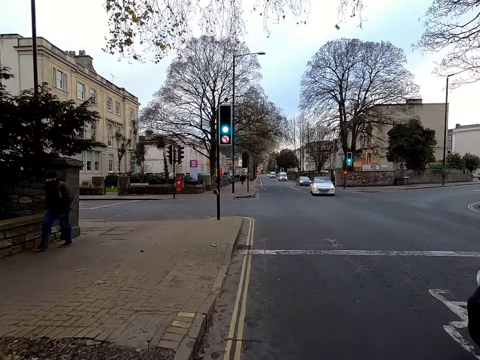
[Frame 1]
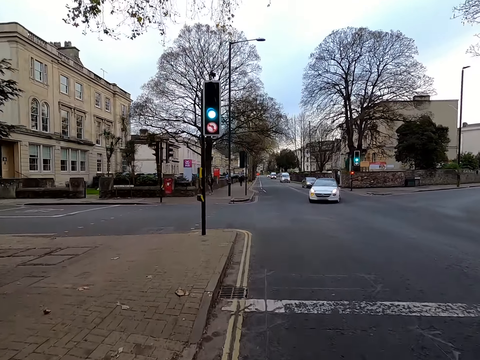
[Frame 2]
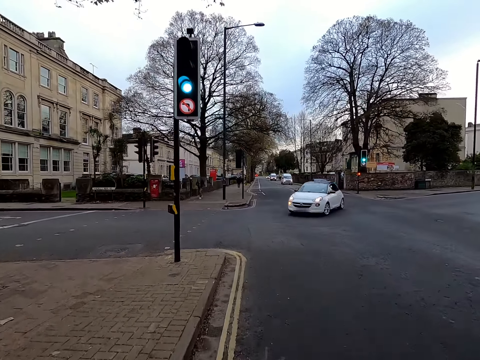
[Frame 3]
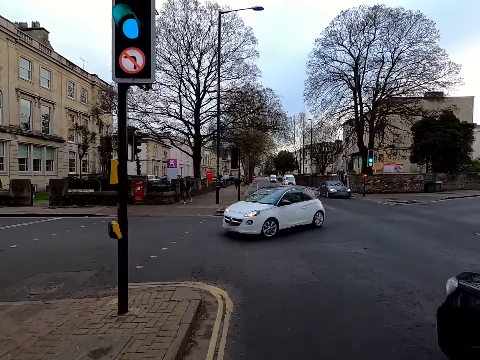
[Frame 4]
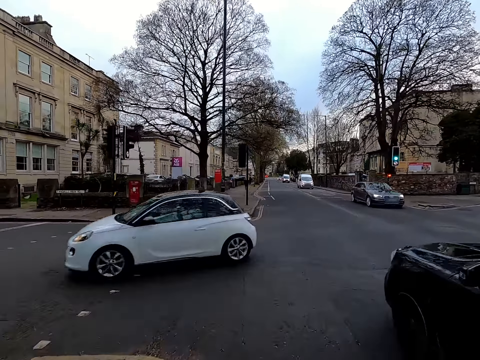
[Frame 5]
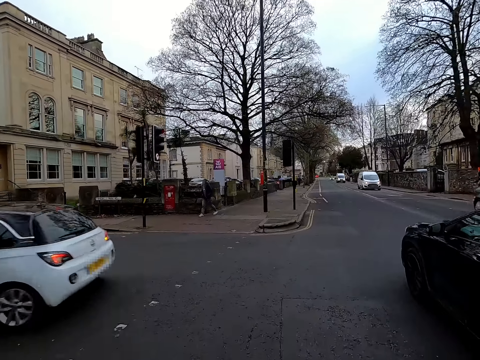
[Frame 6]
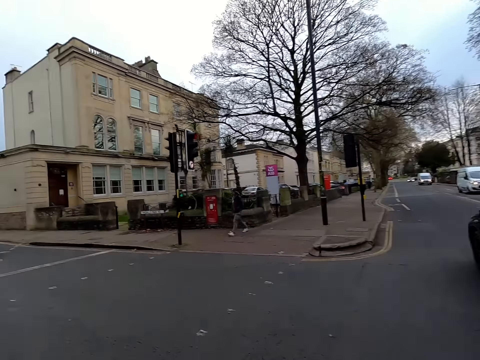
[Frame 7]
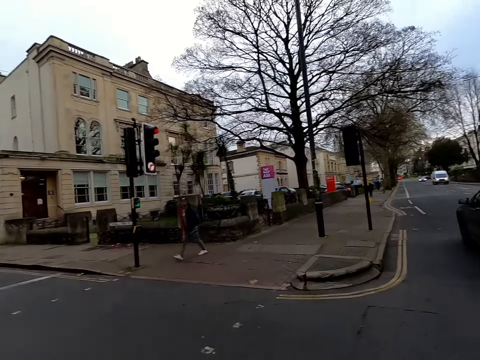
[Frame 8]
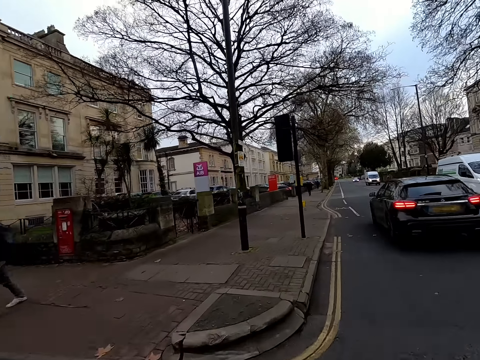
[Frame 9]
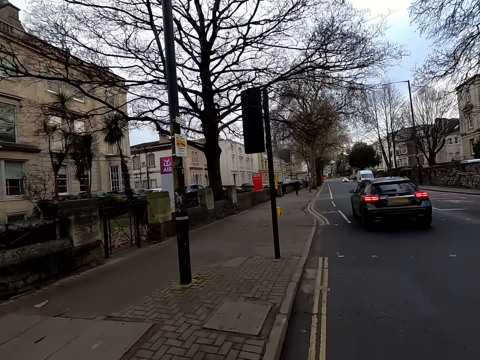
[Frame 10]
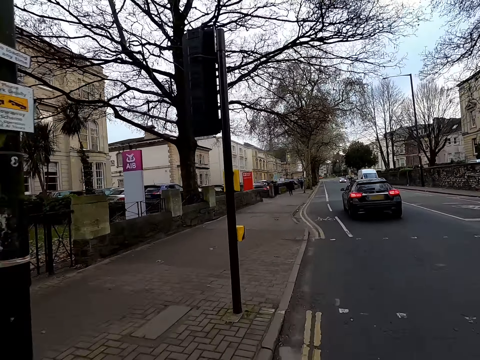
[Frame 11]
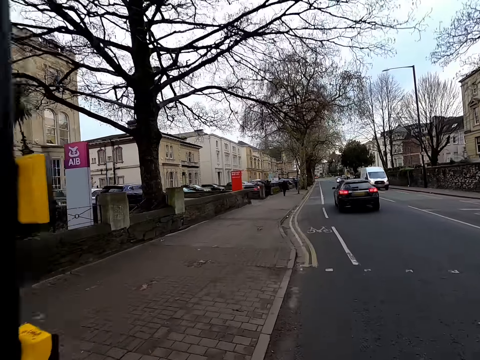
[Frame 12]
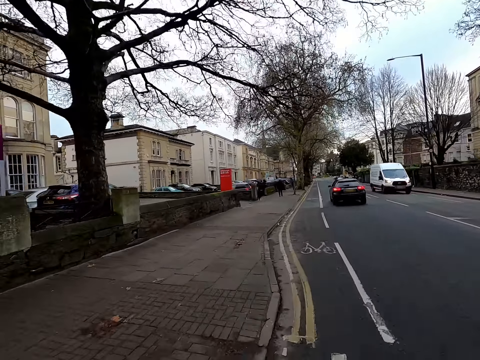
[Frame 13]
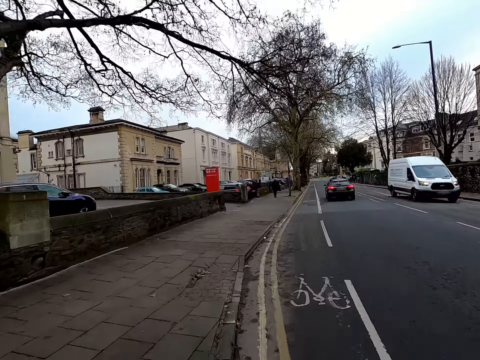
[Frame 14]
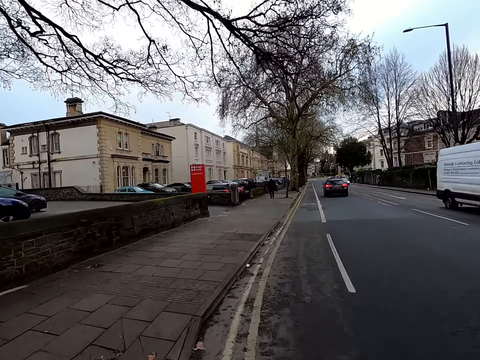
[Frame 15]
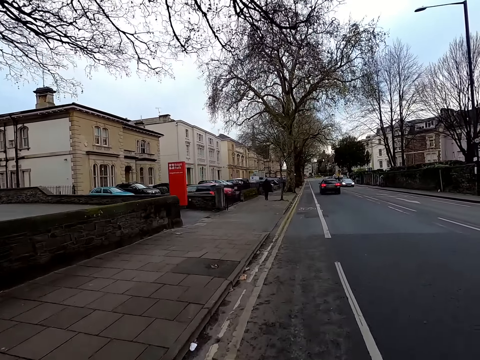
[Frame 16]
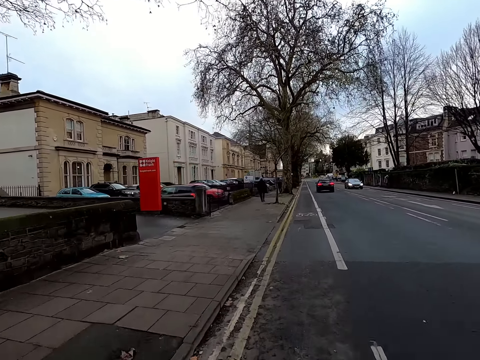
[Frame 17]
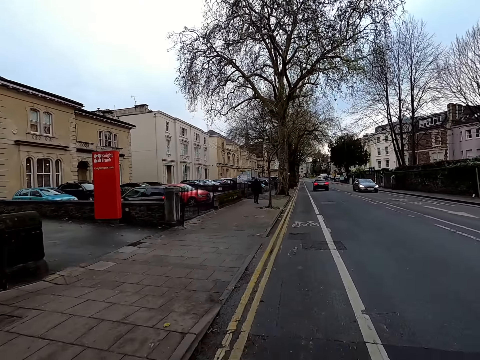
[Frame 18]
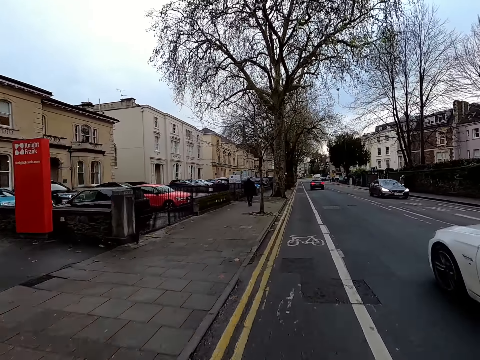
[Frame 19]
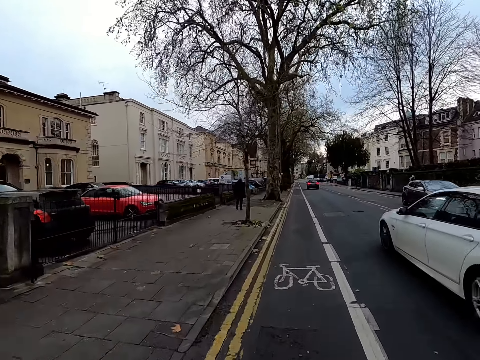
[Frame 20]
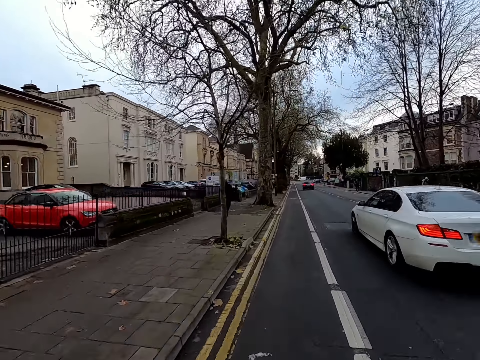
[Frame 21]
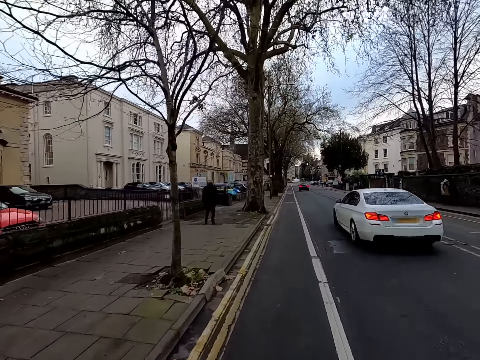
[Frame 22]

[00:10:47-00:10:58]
A white car drives past the camera wearer. The black car drives past them. A white bus drives past them. The white car drives past them.

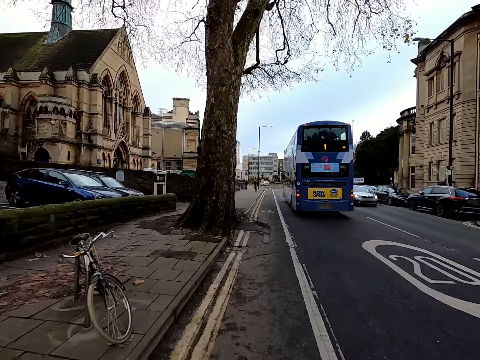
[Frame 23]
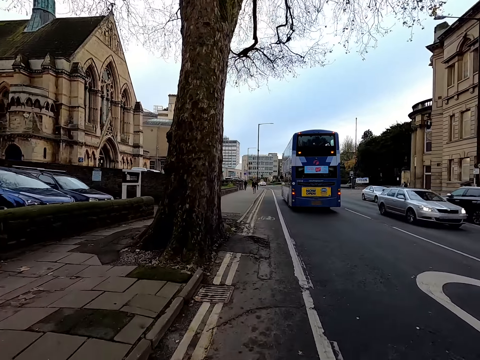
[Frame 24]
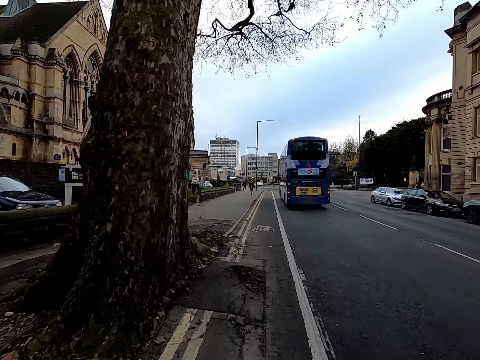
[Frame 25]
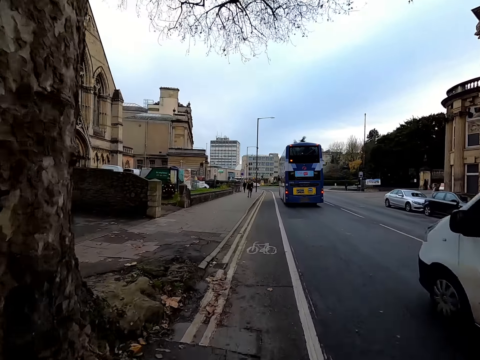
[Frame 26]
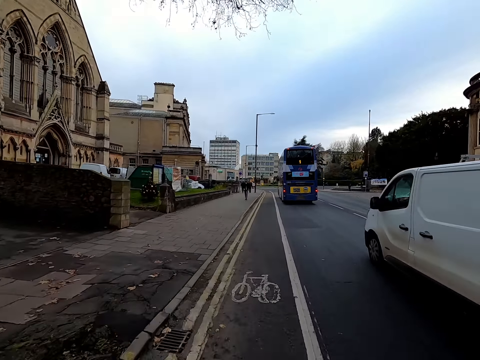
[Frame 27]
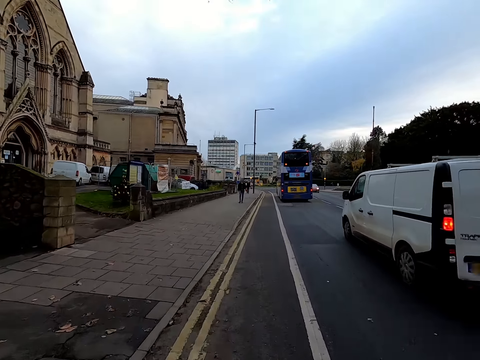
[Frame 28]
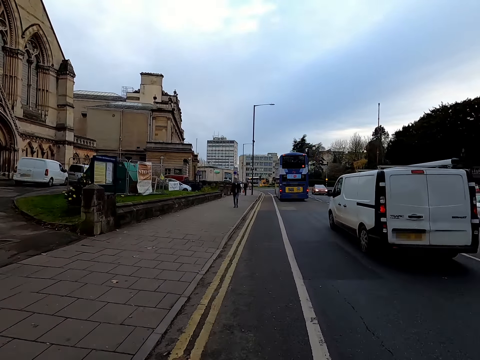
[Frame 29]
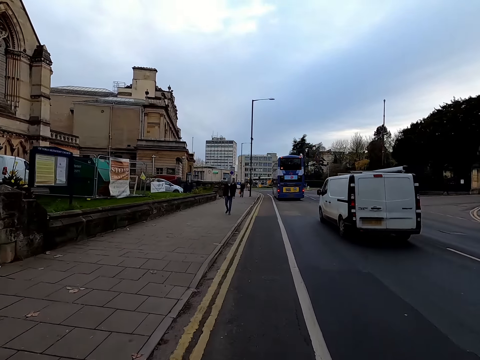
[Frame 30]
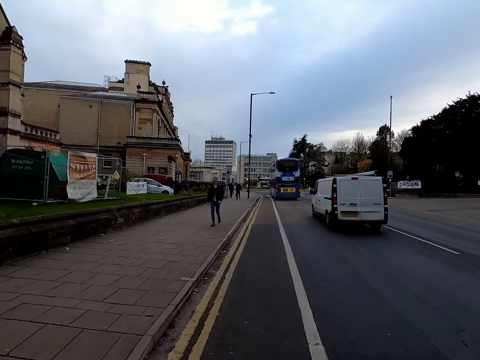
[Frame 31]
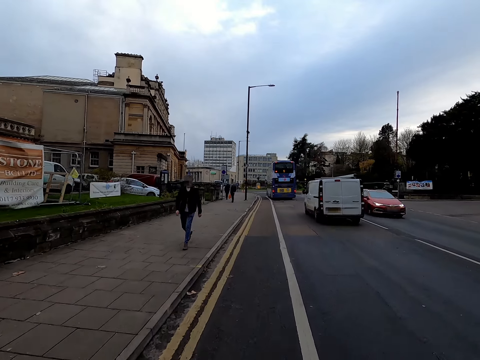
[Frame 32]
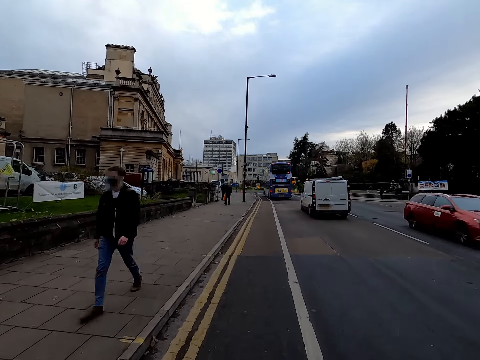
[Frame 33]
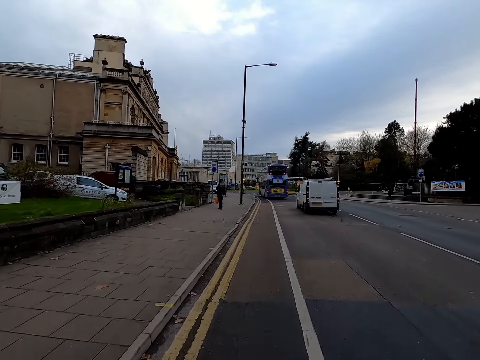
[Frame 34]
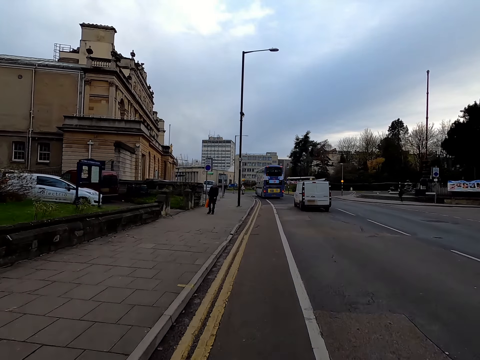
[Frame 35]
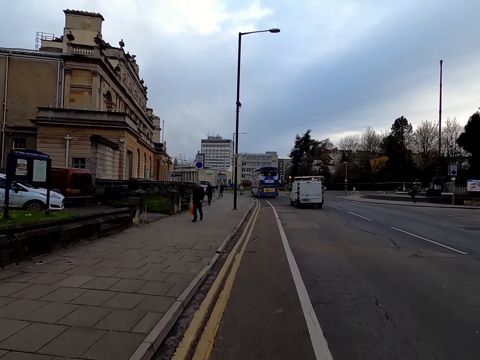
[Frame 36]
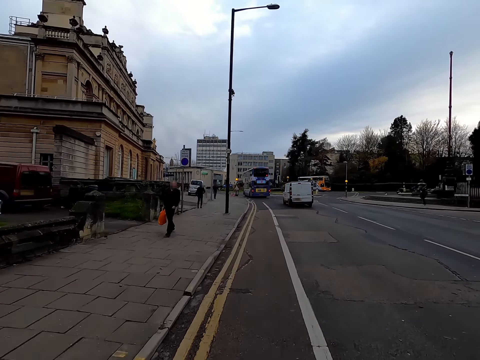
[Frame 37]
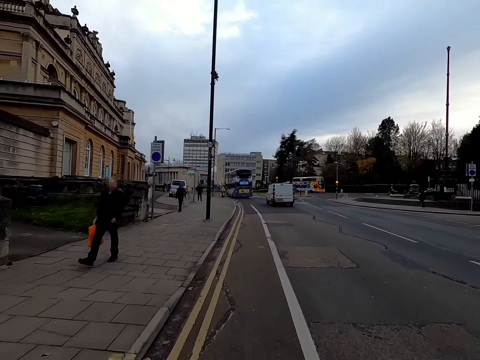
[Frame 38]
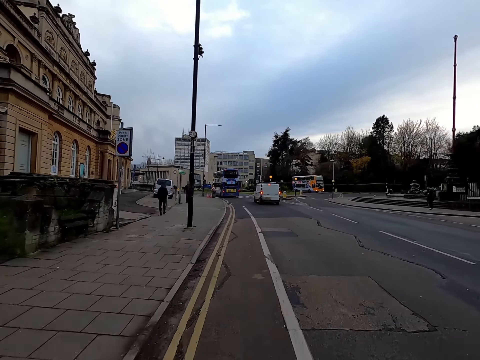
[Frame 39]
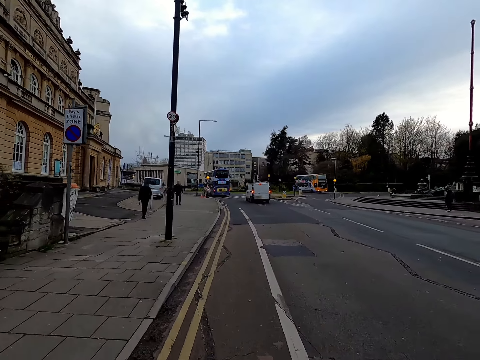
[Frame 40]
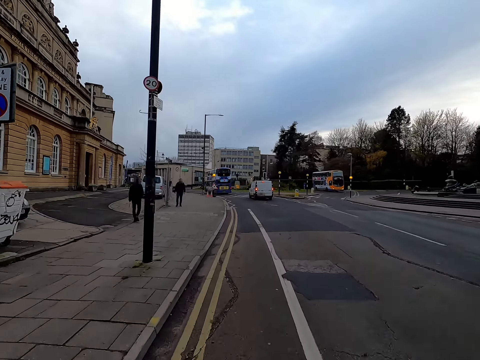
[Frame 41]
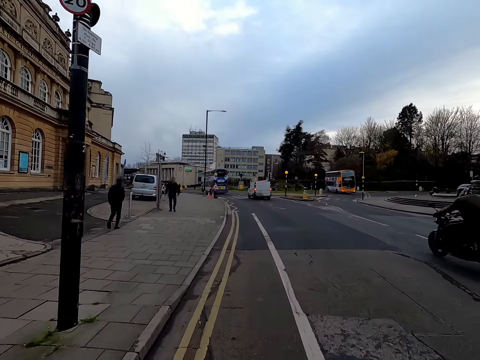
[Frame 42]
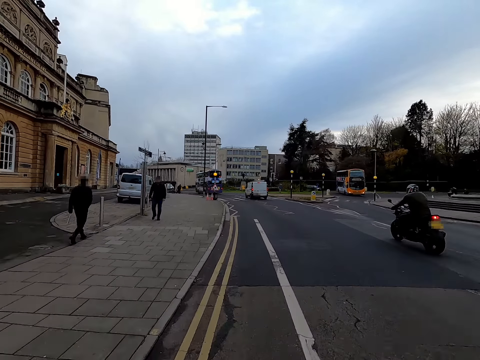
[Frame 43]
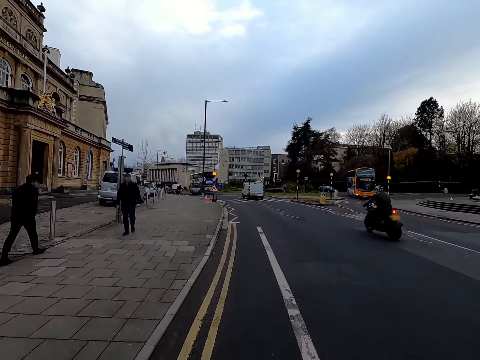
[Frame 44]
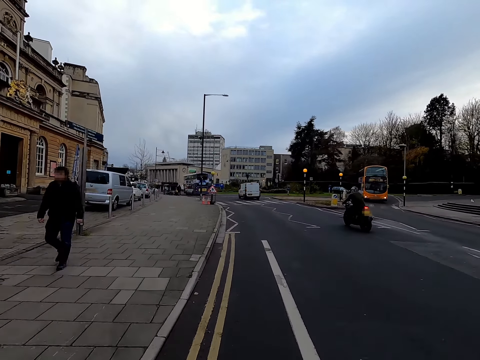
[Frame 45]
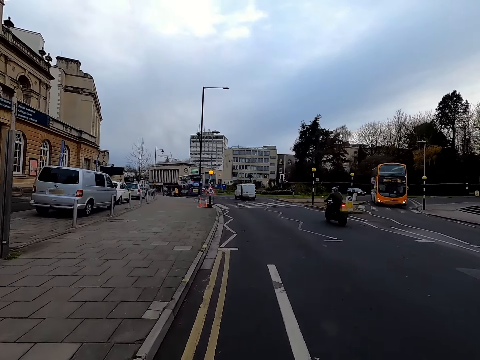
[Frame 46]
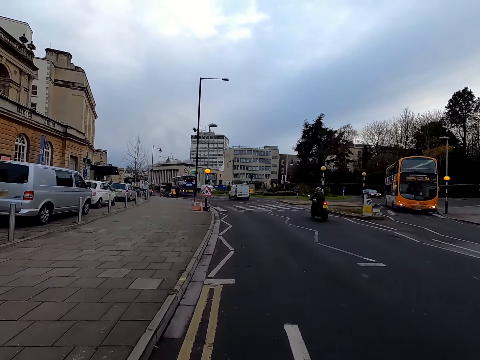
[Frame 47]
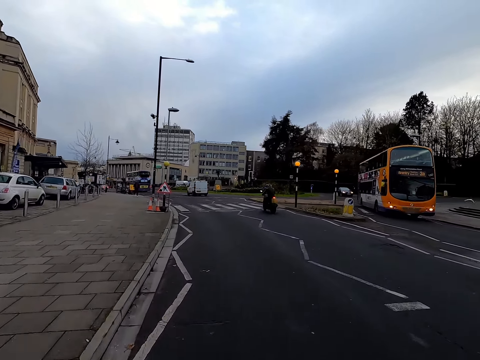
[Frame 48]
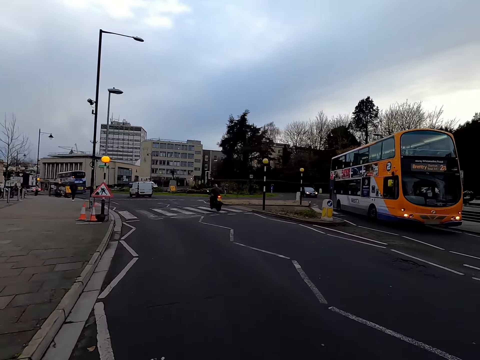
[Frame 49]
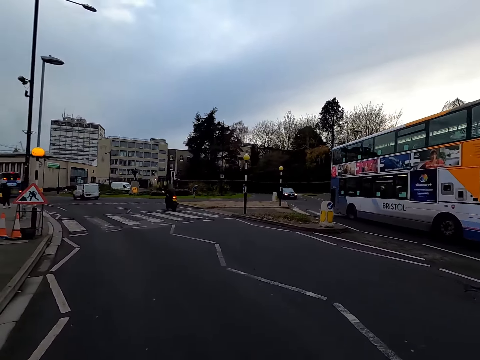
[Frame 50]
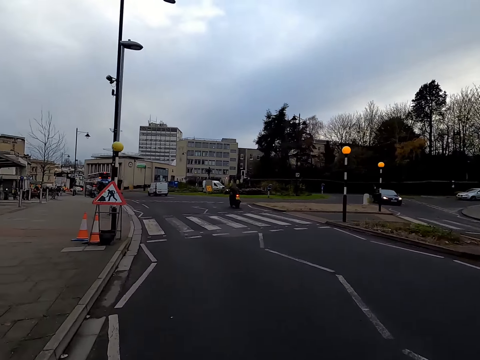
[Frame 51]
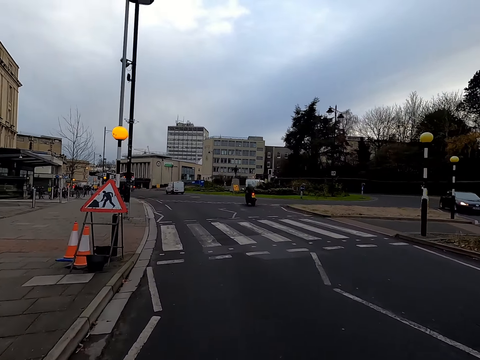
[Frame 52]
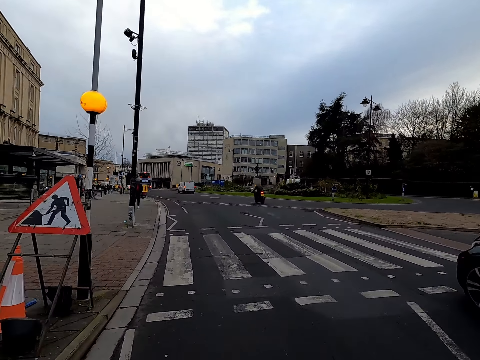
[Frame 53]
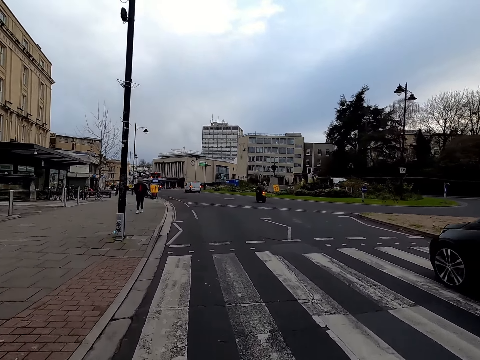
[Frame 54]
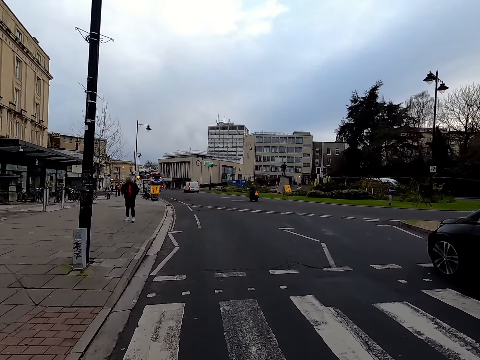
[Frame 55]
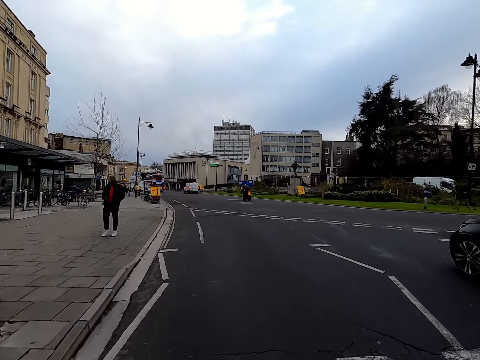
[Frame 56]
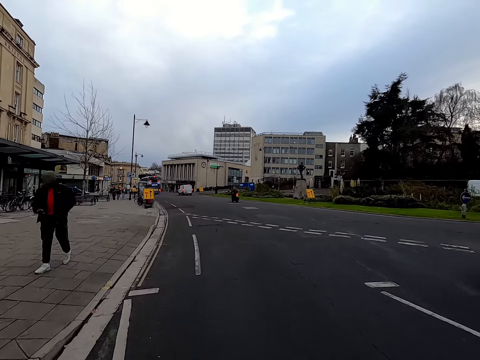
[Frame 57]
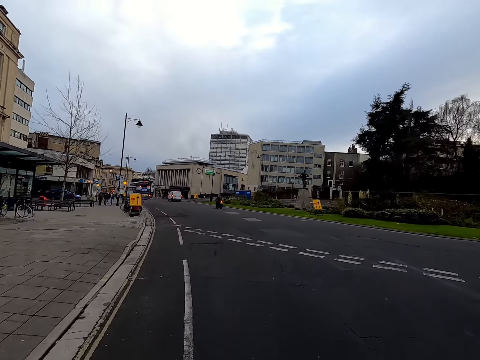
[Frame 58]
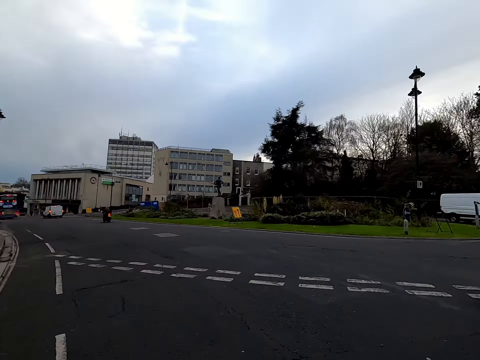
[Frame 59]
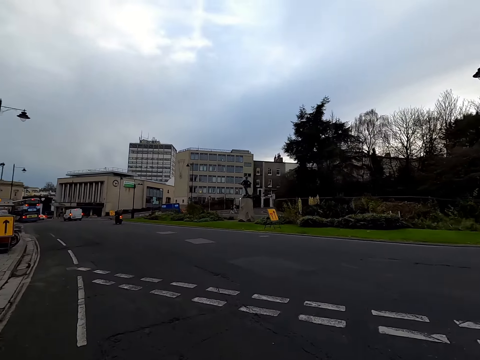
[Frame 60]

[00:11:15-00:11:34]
A car drives past the camera wearer. A white bus drives past them. A bike rider rides past them. An orange bus drives past them.
